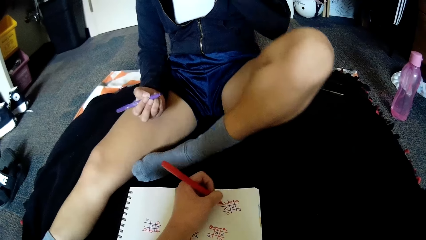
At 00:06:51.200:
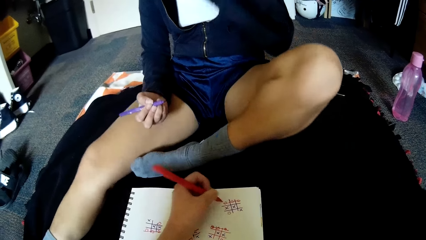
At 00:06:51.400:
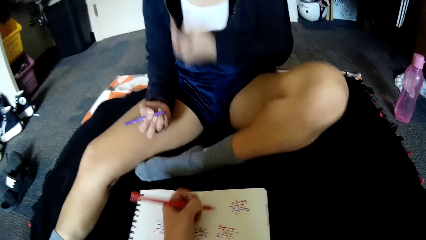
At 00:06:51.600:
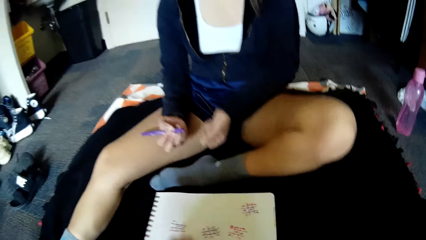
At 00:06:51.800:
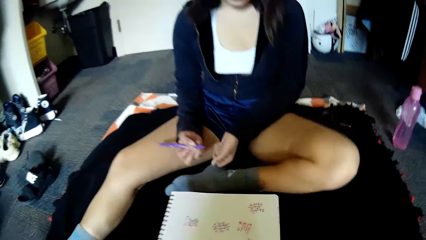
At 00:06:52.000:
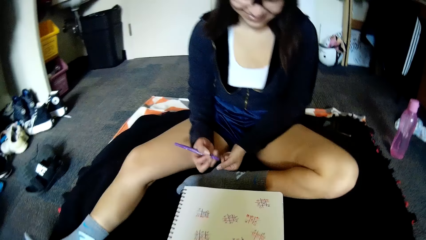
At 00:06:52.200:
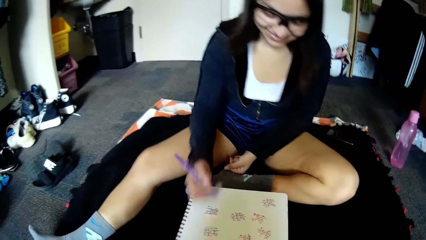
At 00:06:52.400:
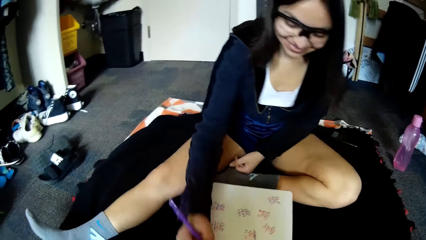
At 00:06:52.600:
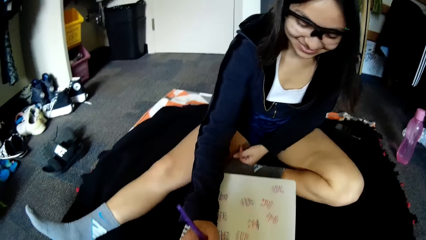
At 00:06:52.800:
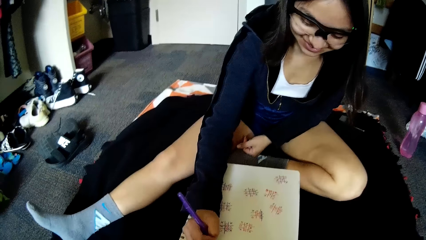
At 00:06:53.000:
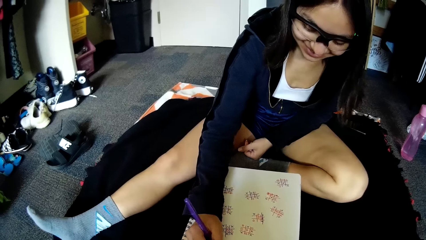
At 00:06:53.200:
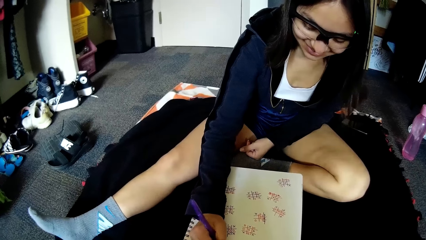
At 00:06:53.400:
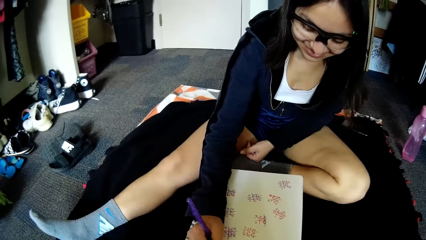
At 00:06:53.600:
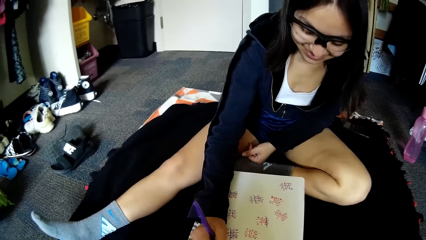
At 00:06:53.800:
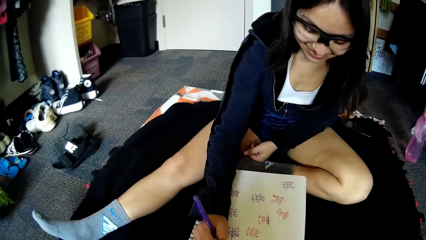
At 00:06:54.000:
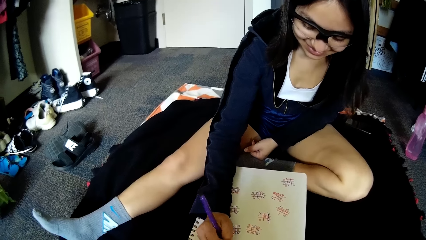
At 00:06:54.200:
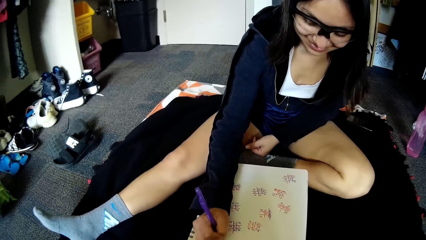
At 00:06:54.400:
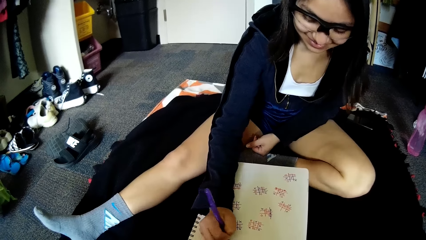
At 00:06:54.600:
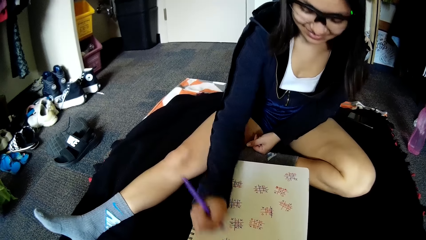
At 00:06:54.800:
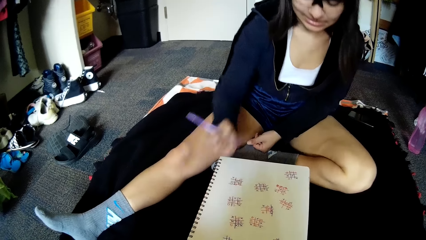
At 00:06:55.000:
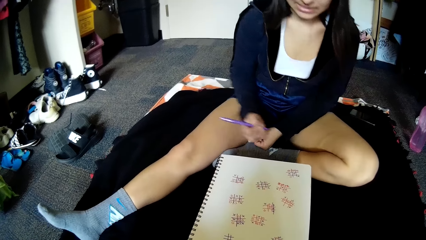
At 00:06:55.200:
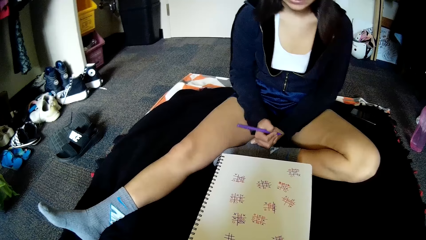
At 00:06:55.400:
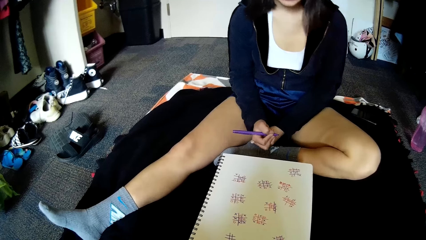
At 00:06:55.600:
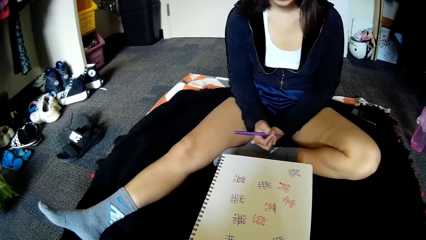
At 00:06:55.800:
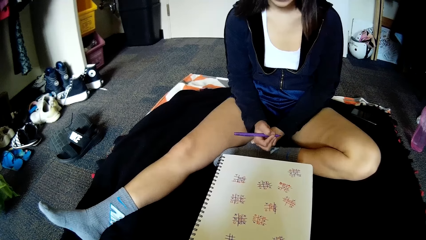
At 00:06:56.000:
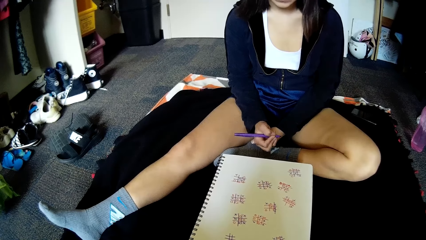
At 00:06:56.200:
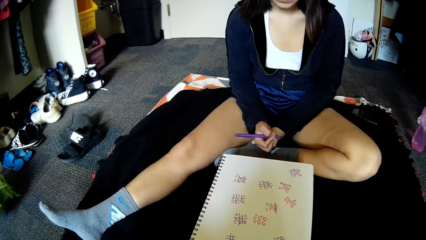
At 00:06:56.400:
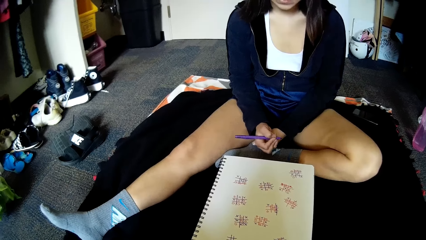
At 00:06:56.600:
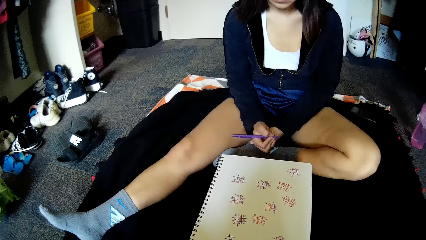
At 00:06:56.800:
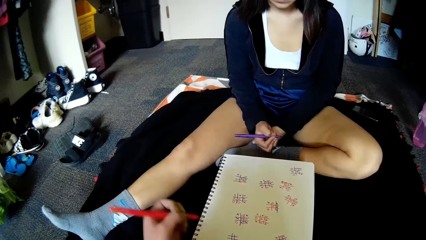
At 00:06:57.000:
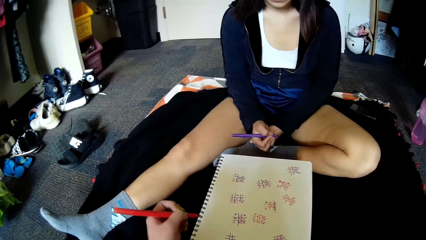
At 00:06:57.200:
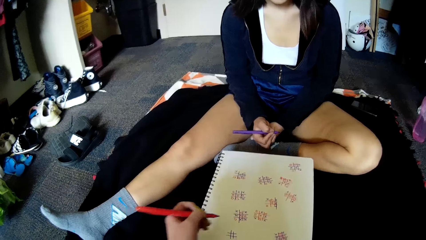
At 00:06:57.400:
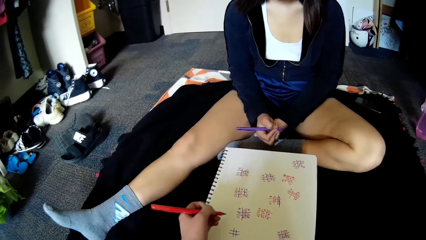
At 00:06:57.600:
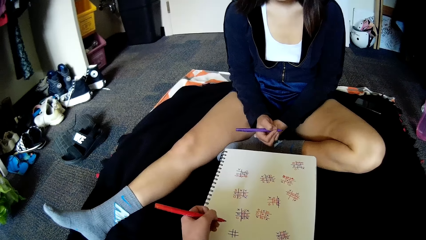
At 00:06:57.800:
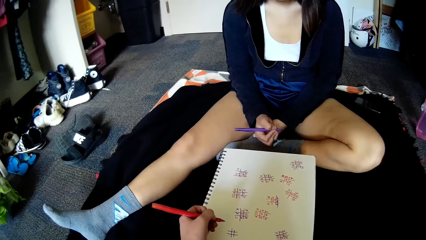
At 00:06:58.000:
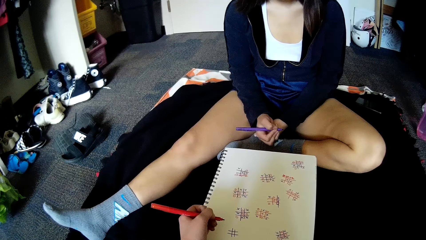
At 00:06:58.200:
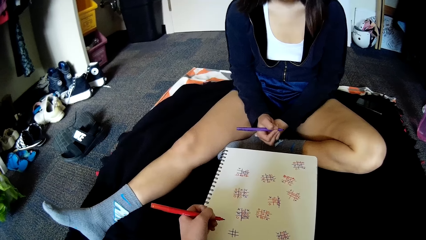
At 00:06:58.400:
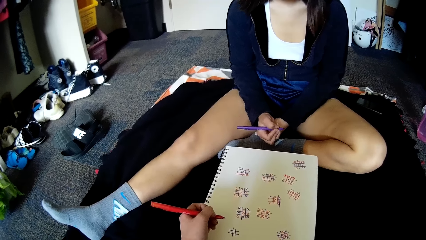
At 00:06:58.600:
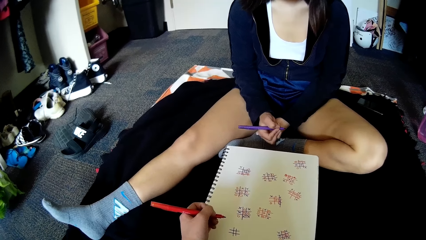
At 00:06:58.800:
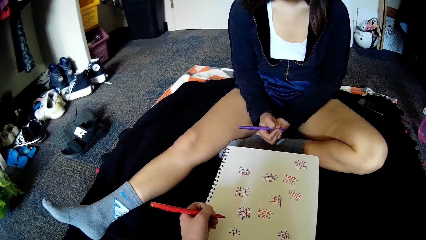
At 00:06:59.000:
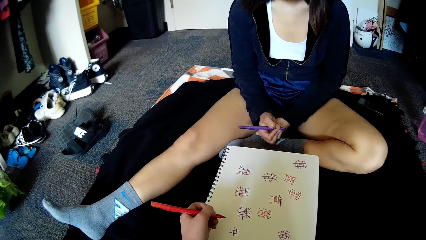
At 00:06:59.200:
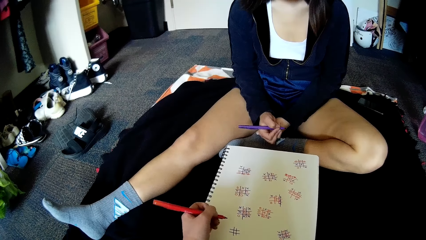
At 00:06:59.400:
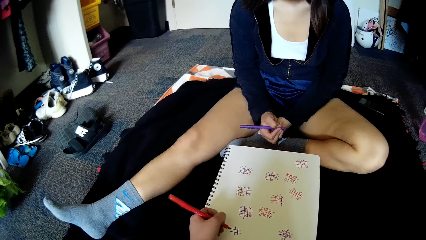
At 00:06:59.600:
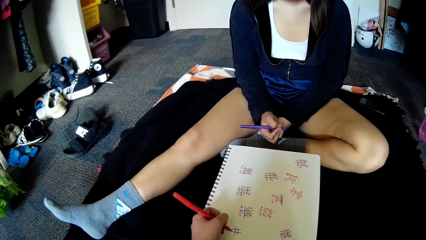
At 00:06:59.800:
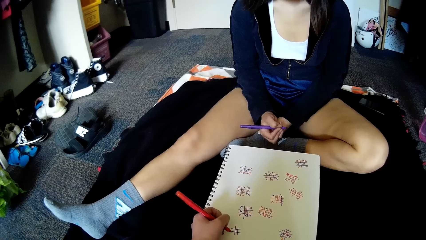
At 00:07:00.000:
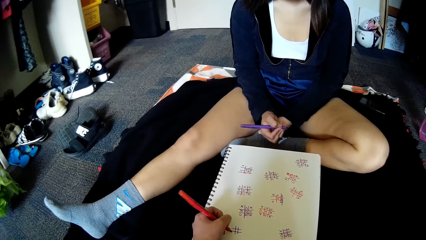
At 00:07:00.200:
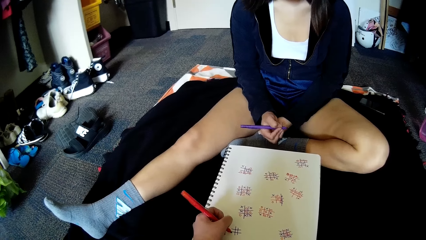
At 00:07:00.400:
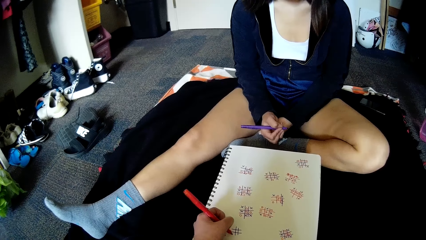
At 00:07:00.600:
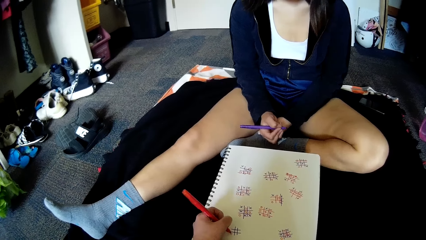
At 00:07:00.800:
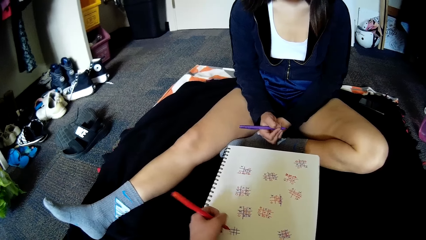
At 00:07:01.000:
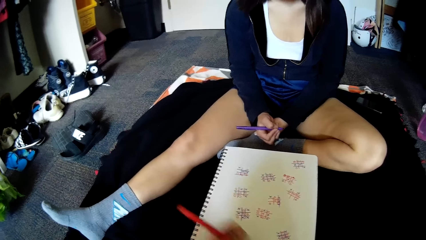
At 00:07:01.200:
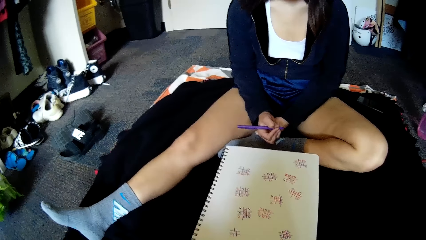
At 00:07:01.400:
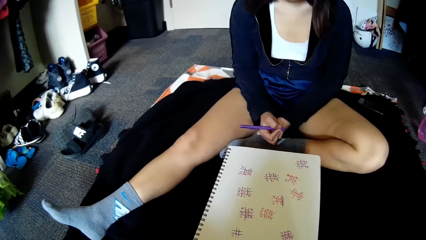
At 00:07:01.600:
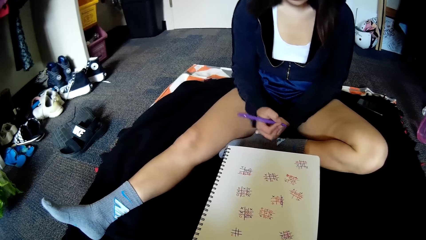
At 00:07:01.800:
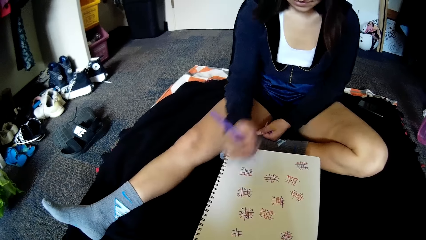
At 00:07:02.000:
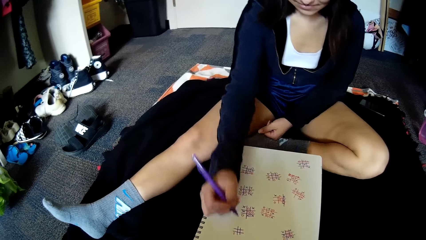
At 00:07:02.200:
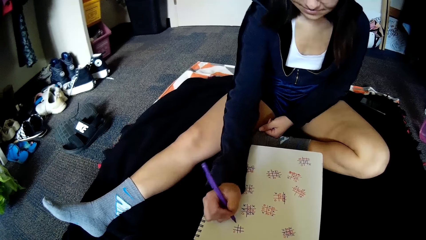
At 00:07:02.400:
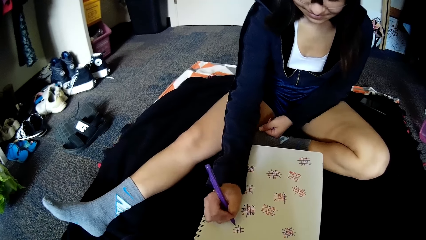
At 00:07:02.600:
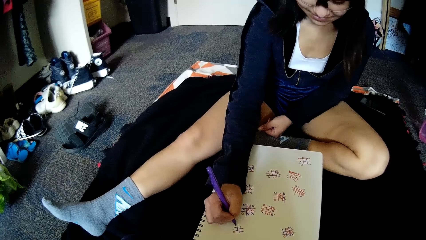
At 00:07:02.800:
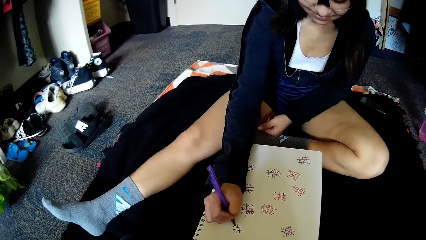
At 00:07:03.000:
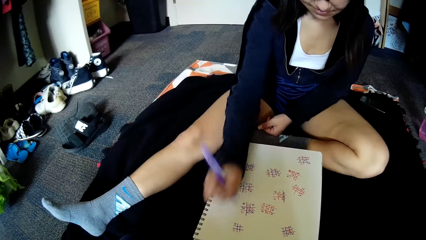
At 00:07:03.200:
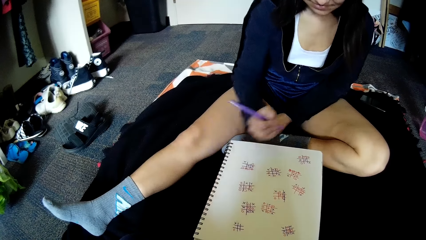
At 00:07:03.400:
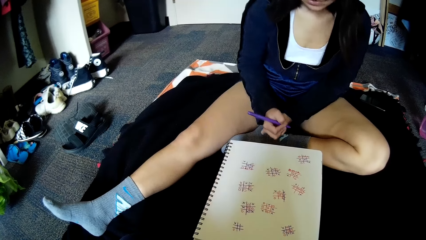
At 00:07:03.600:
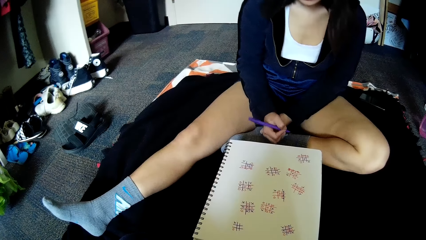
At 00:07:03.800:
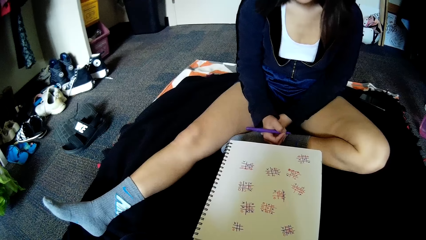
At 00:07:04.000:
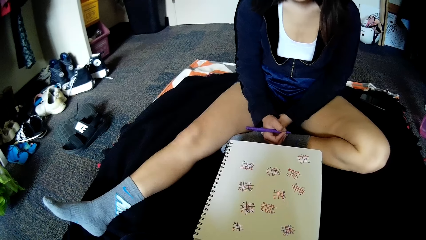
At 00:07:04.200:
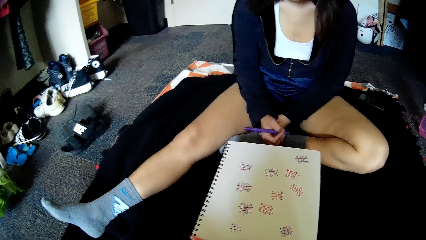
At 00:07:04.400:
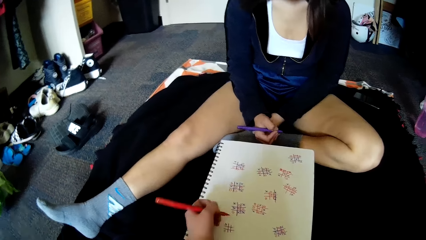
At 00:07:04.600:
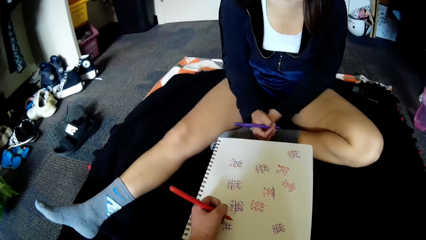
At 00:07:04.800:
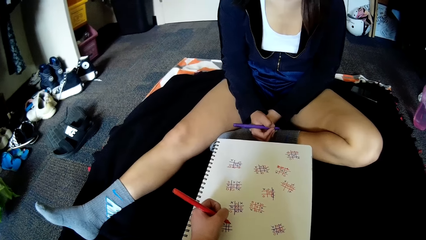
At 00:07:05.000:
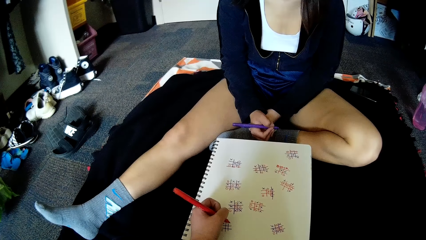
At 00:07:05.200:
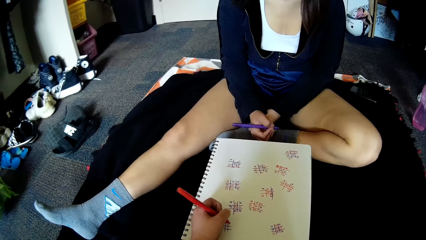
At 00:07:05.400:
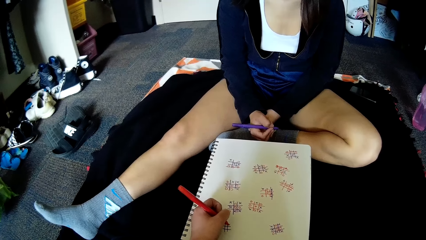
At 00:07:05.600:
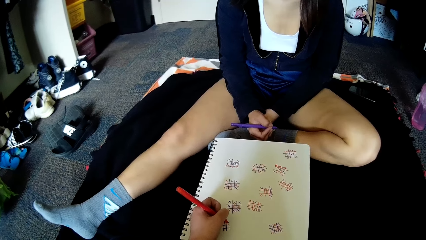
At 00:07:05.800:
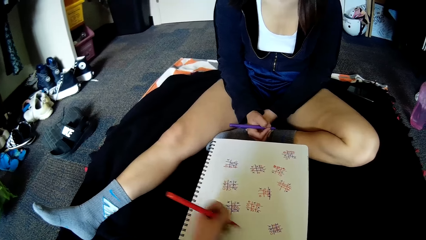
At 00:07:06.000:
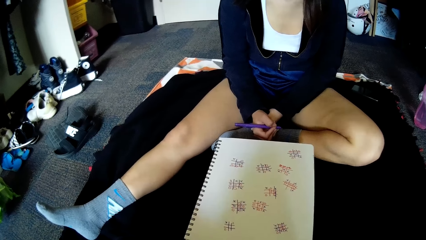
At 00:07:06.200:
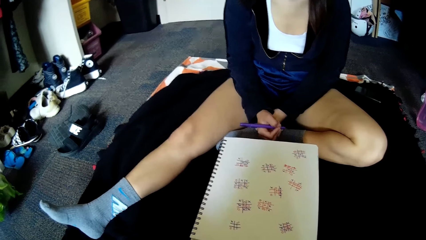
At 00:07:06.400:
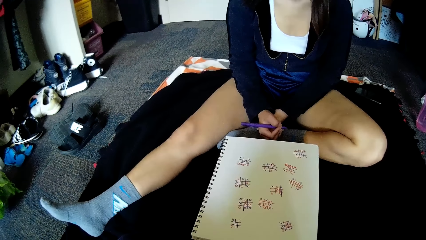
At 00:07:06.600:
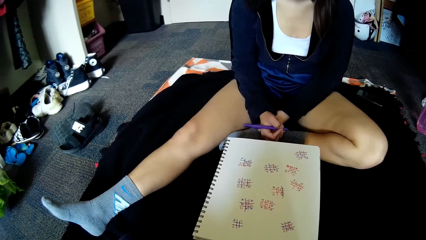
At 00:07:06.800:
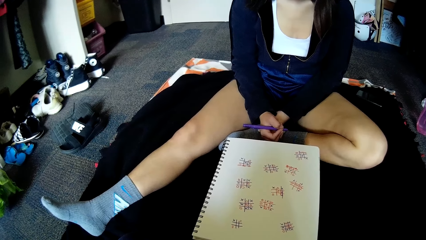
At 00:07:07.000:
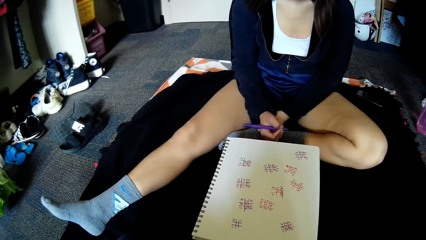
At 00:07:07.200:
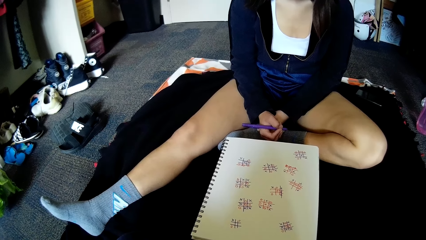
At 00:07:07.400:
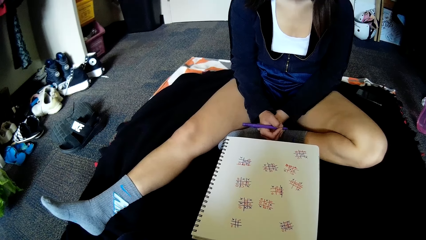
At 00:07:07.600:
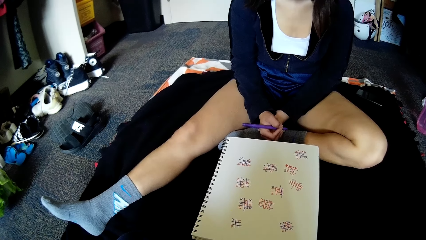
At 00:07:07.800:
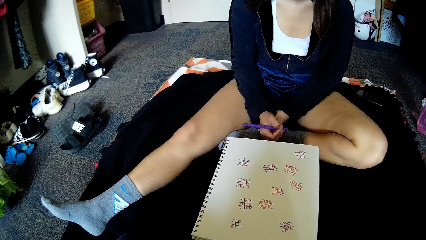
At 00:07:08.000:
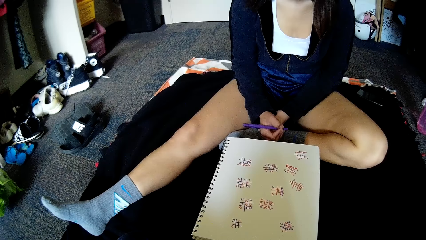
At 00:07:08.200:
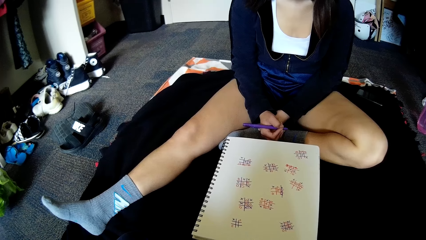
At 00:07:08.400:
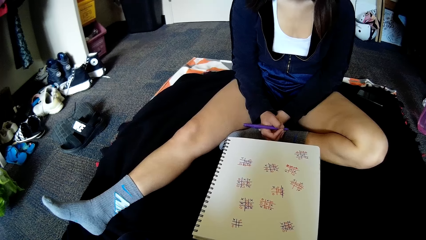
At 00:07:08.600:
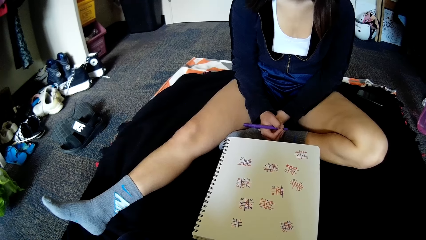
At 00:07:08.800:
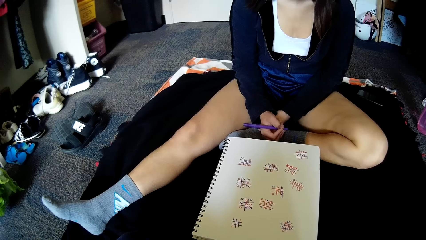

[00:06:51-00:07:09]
The camera wearer strikes a line through the grid of squares on the paper with the red pen in her left hand. The woman writes on the sheet of paper and draws a grid of squares on the paper with the purple pen in her right hand. The camera wearer writes in the grid of squares on the paper with the red pen in her left hand. The woman writes in the grid of squares on the paper with the purple pen in her right hand. The camera wearer writes in the grid of squares on the paper with the red pen in her left hand.
